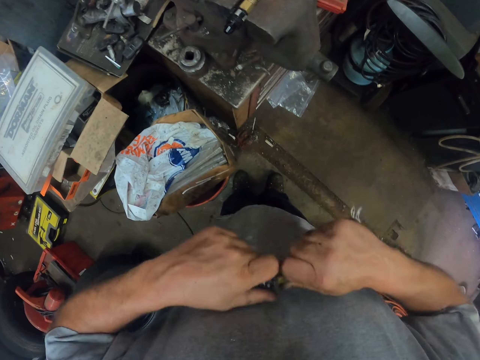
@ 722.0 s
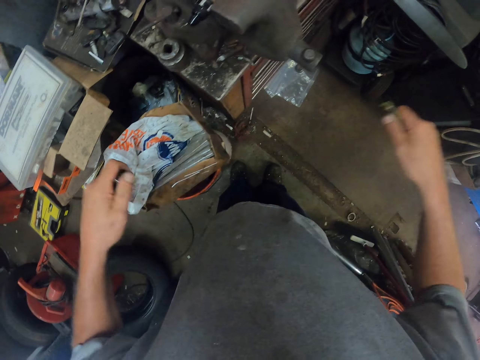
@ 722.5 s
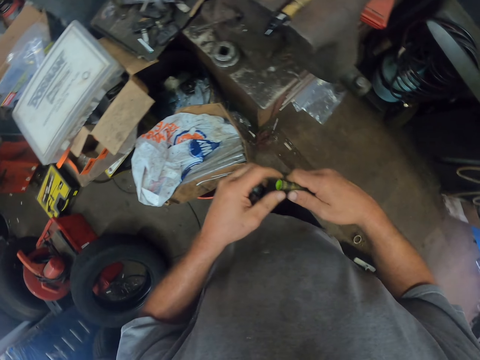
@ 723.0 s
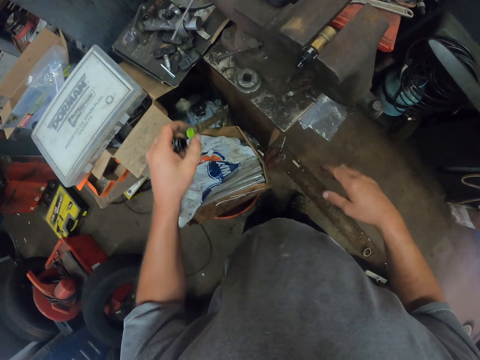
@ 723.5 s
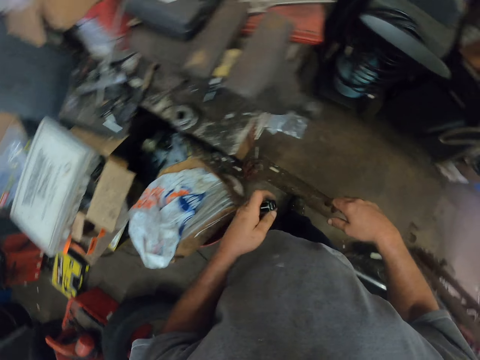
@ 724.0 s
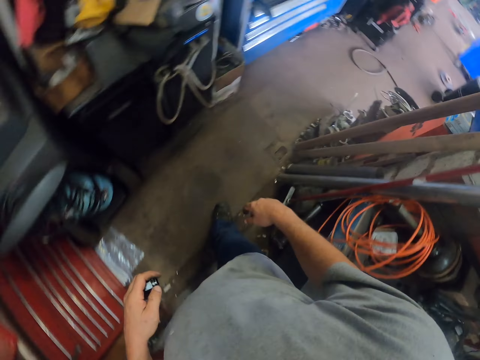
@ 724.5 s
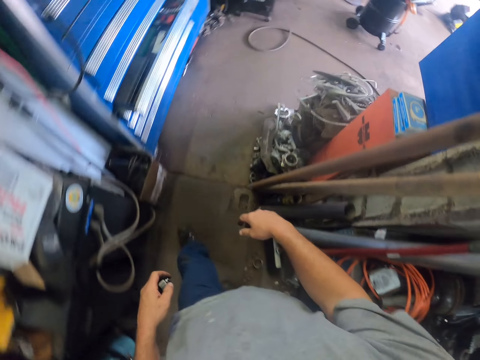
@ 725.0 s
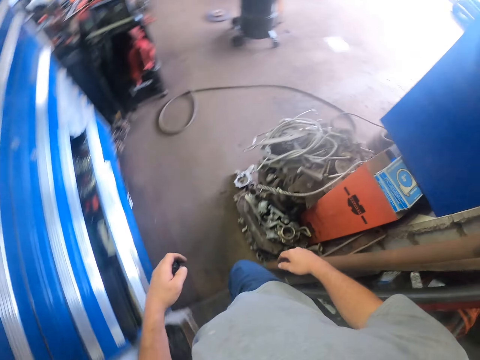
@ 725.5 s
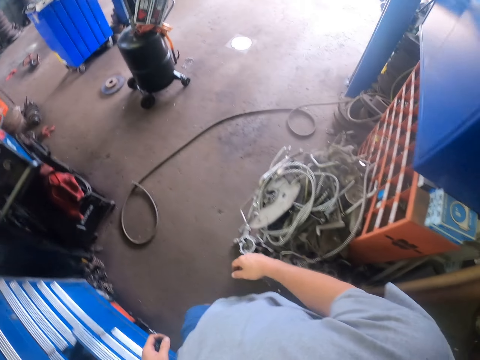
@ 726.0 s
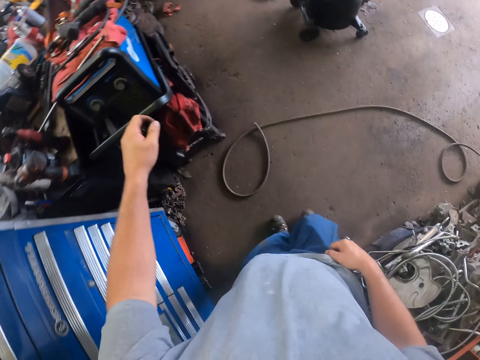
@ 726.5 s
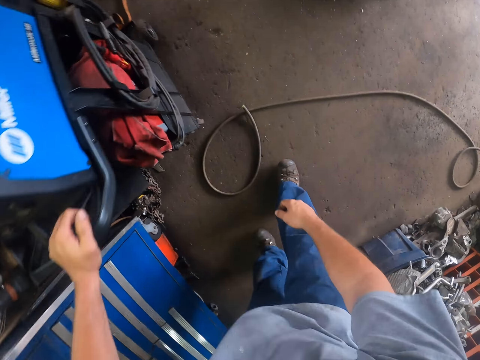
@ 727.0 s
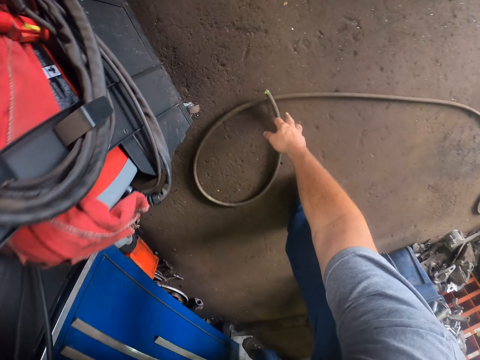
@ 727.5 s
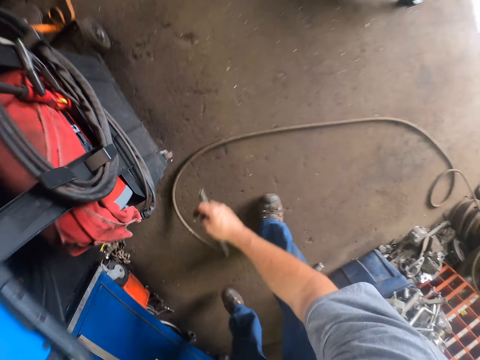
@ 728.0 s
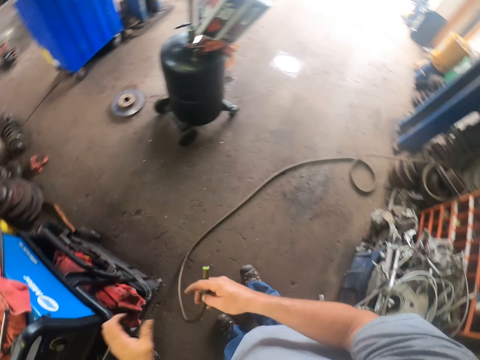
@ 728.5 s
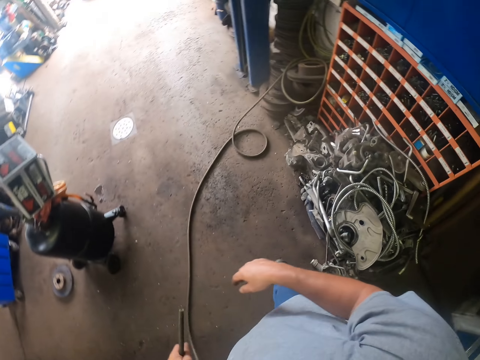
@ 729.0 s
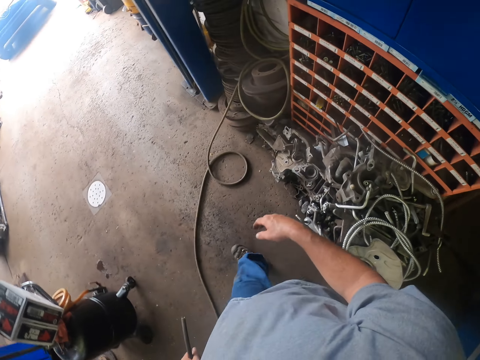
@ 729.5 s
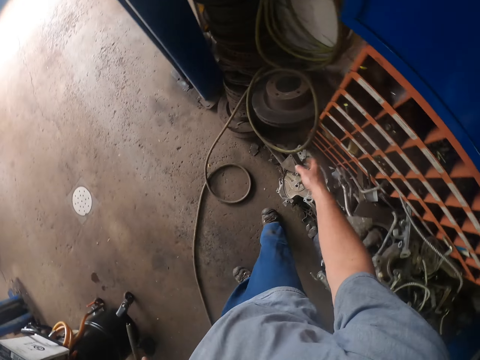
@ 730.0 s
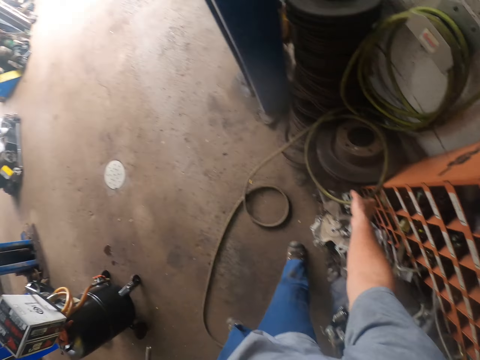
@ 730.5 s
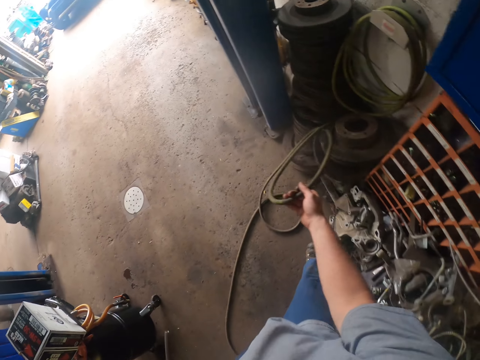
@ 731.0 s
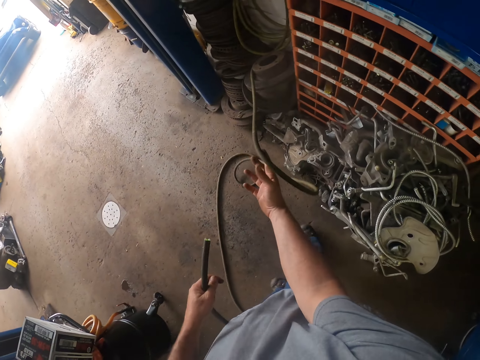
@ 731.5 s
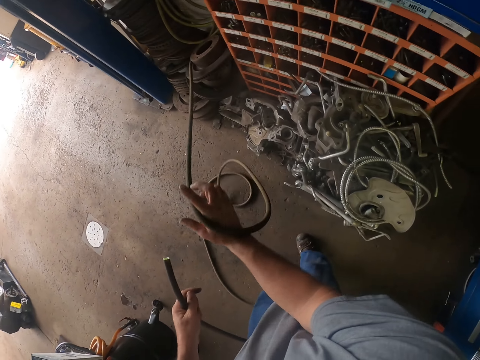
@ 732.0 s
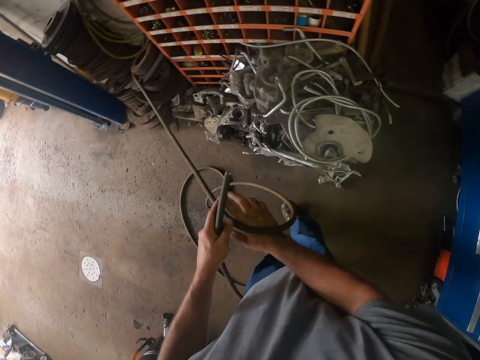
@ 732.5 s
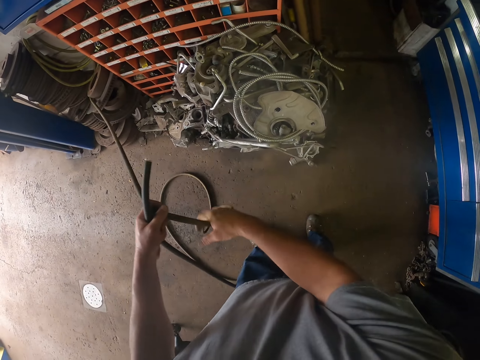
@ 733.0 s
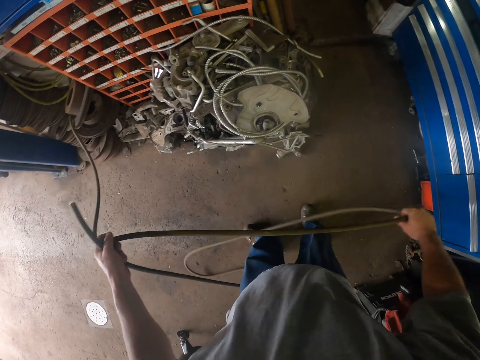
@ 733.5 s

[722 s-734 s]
The camera wearer separates the air hose and the coupler plug. He throws the pipe or air hose on the ground. He walks in a room. He picks up the pipe from the ground. He walks in the room. He adjusts the rope with his hand. He unfolds the air hose.

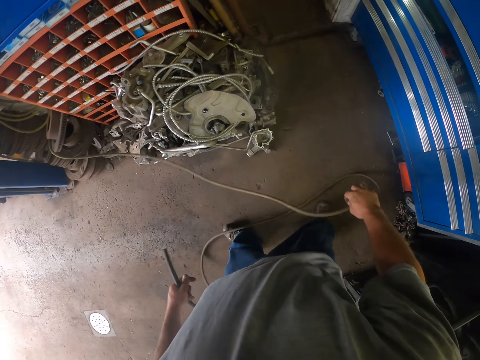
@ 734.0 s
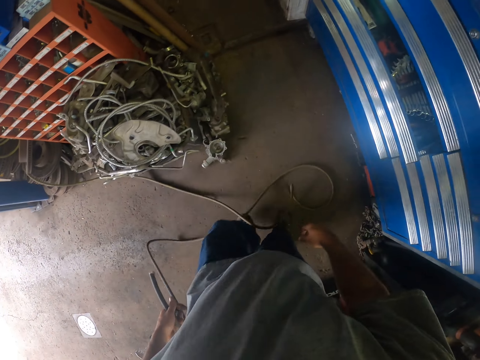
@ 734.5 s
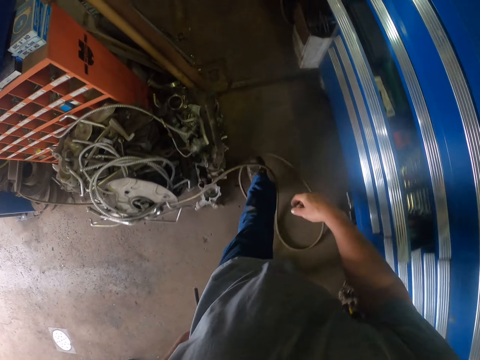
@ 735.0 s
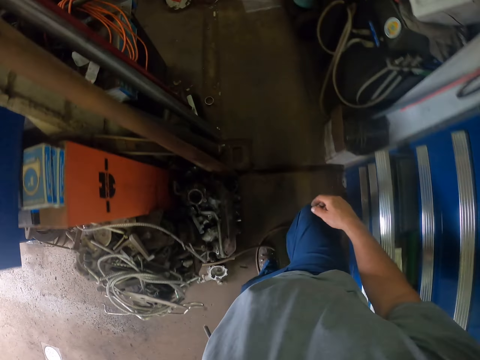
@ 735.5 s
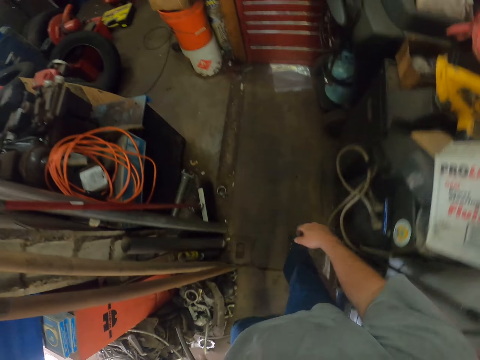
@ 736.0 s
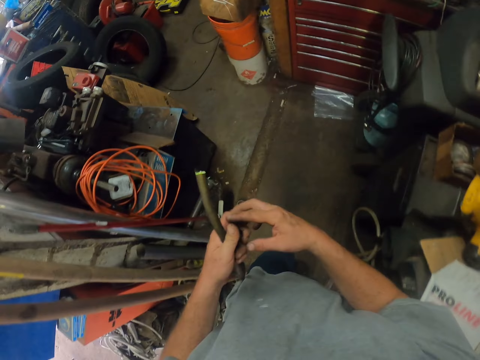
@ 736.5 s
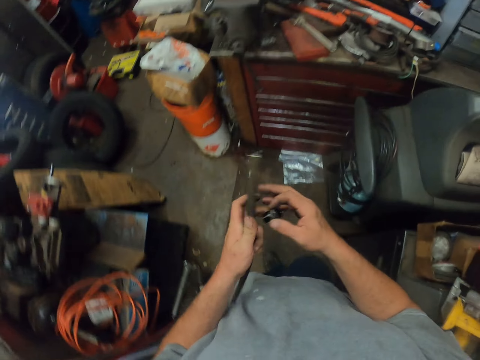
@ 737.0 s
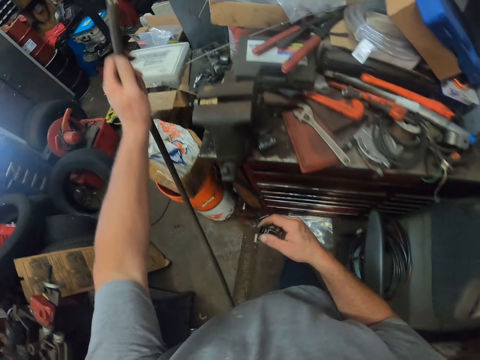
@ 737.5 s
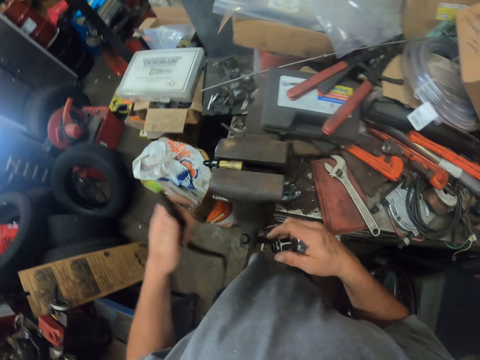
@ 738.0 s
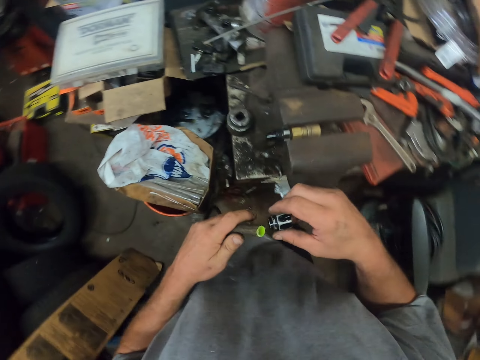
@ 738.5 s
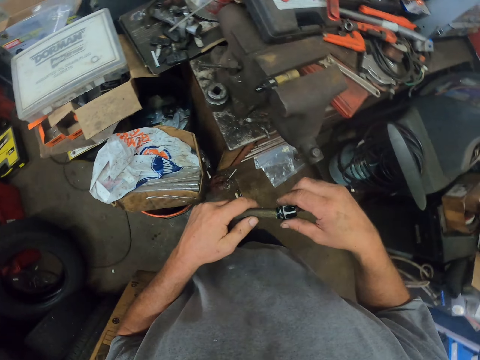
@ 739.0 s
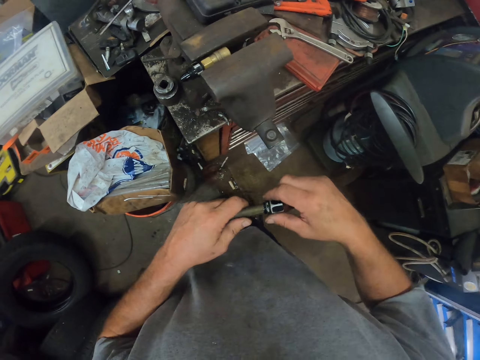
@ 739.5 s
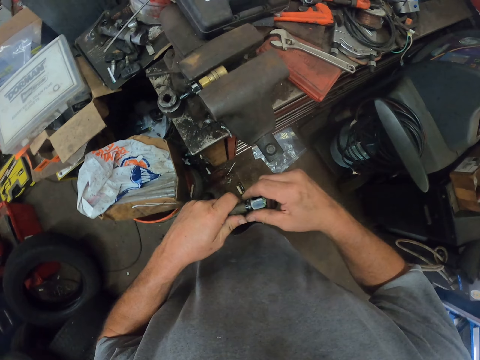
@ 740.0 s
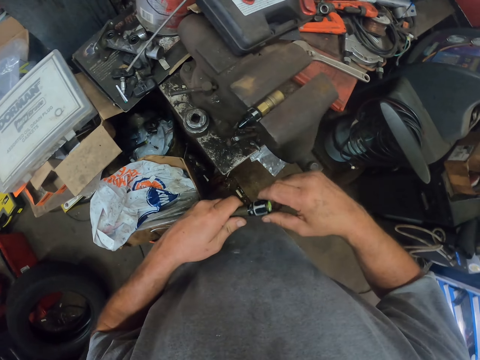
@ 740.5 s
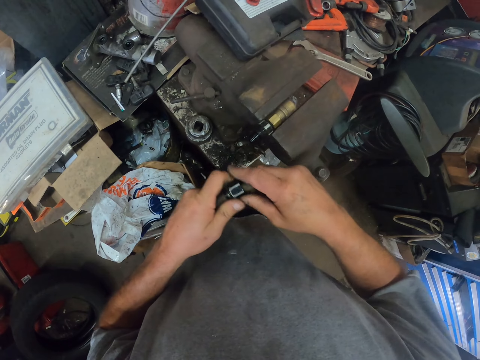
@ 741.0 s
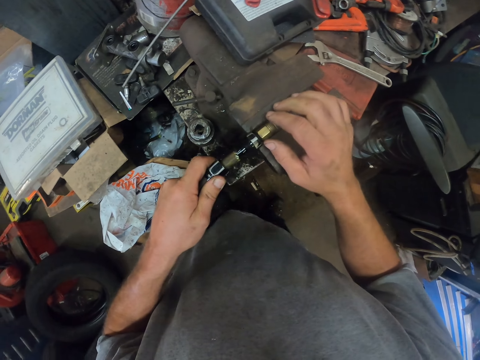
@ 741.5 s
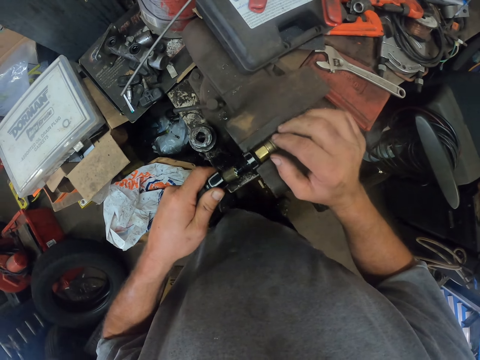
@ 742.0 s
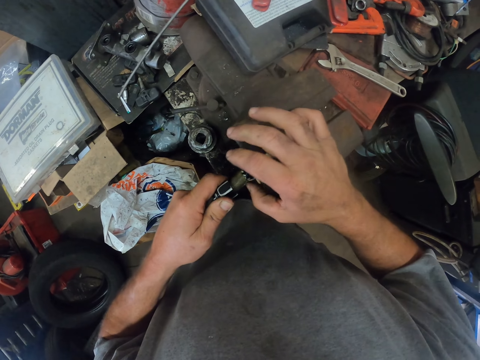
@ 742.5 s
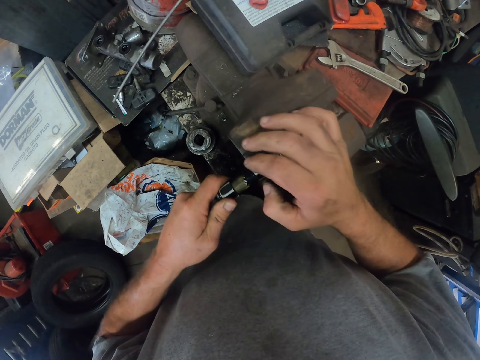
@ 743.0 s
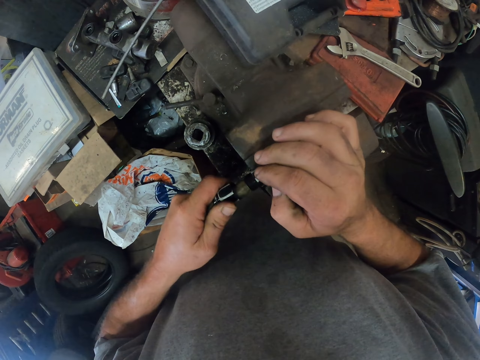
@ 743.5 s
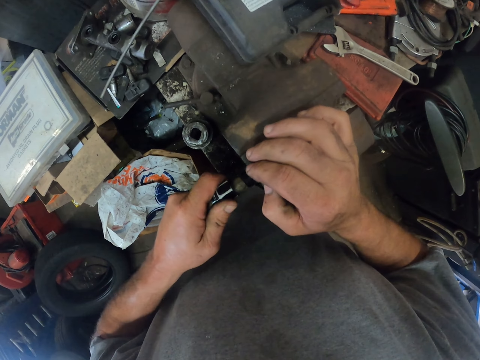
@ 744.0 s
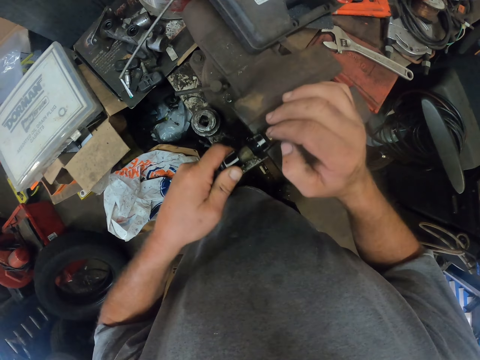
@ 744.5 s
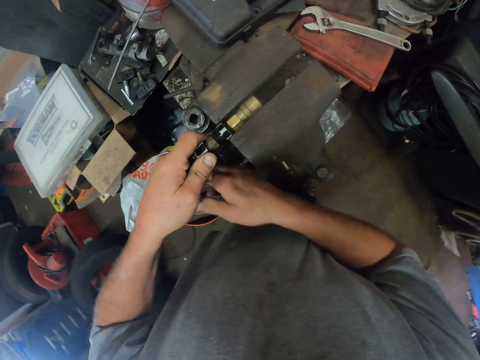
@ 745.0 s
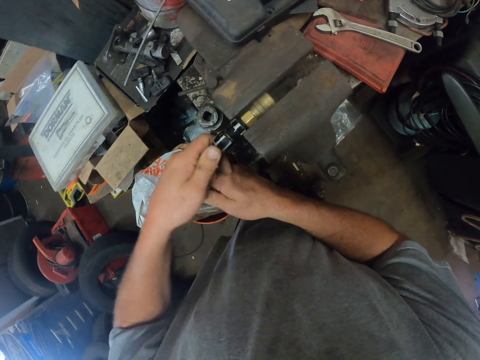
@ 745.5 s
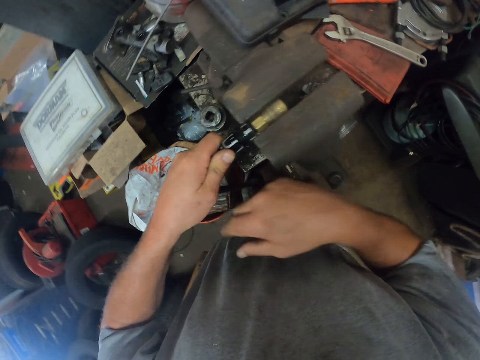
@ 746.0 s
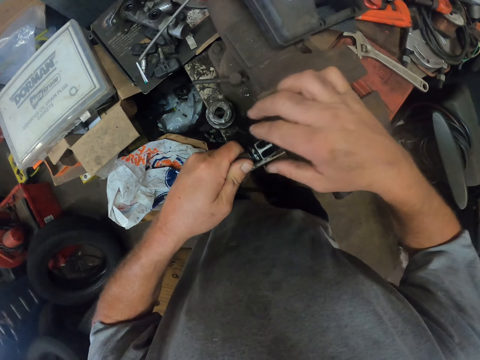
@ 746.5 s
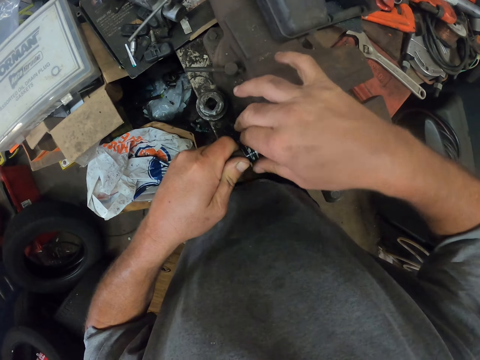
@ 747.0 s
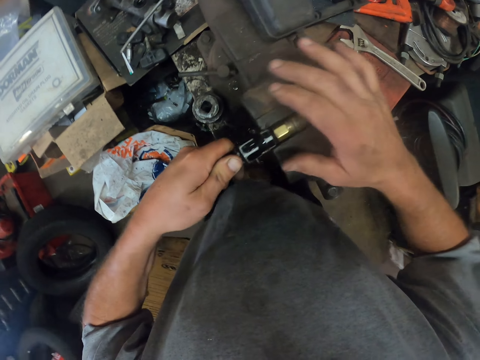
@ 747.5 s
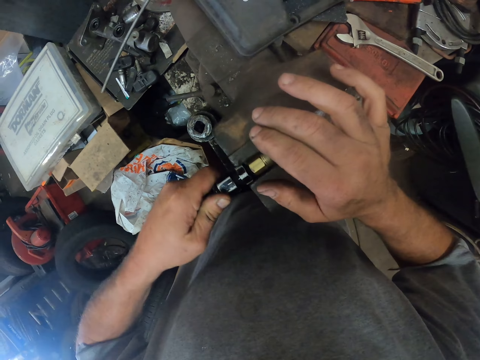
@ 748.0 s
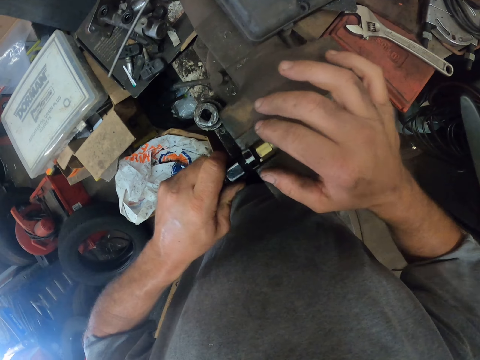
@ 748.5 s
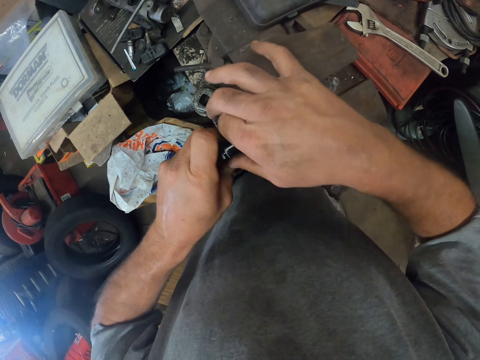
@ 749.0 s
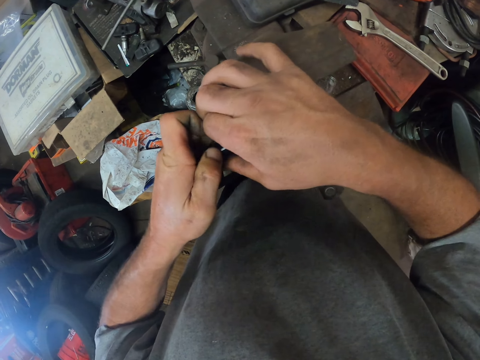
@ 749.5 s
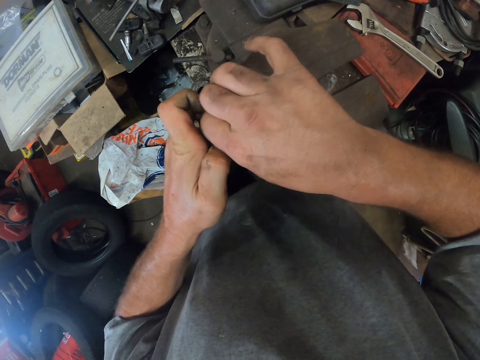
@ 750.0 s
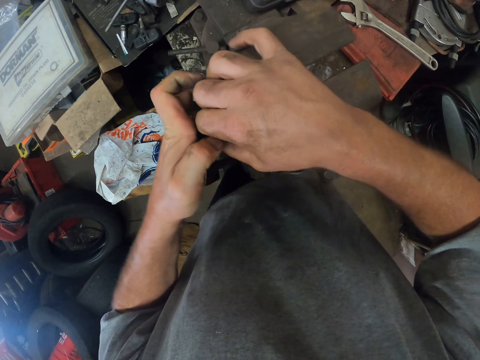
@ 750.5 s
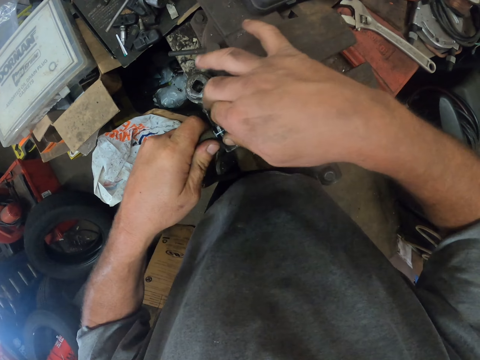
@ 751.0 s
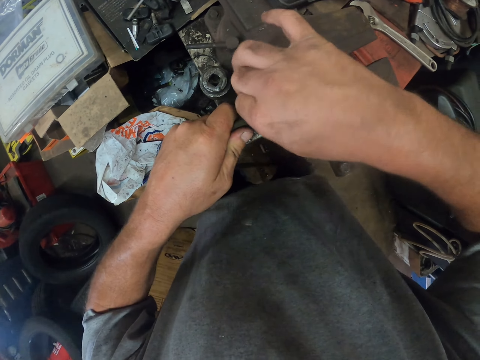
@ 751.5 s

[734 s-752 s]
The camera wearer walks in a room. He inserts the nut on the pipe. He fits the coupler plug to the air hose. He inserts the pipe in the nozzle adapter. He tightens the nozzle adapter with his hand.
